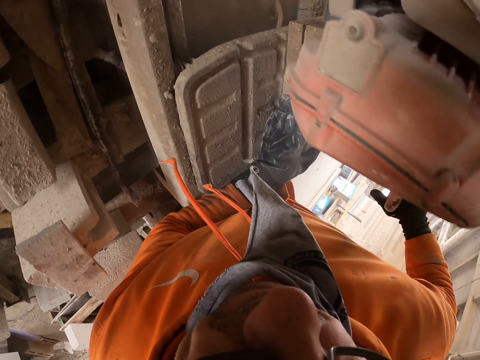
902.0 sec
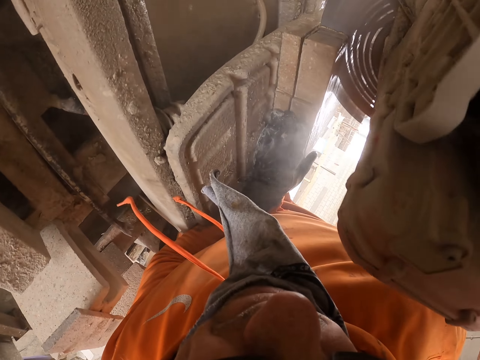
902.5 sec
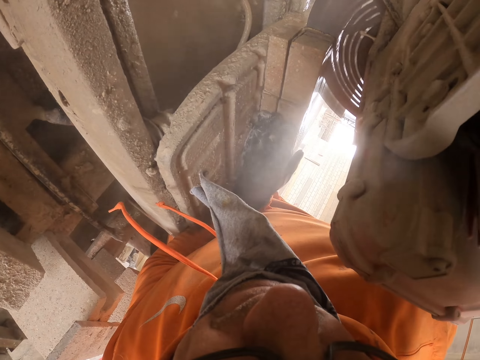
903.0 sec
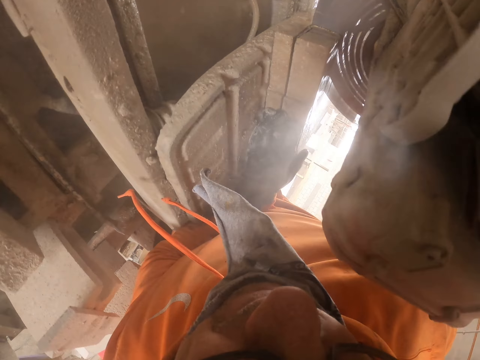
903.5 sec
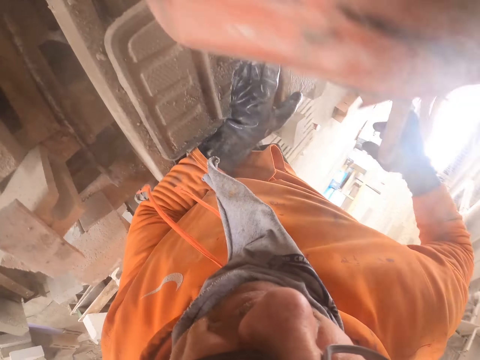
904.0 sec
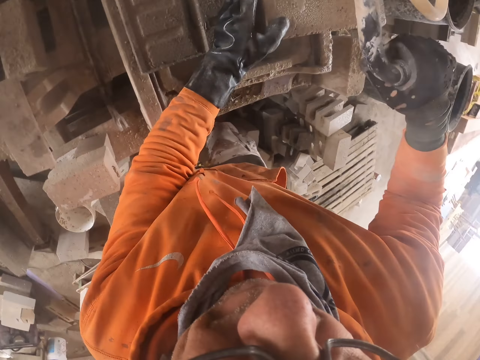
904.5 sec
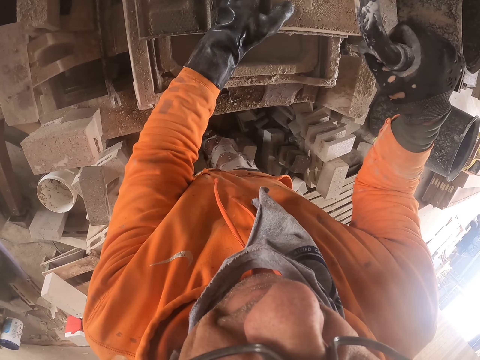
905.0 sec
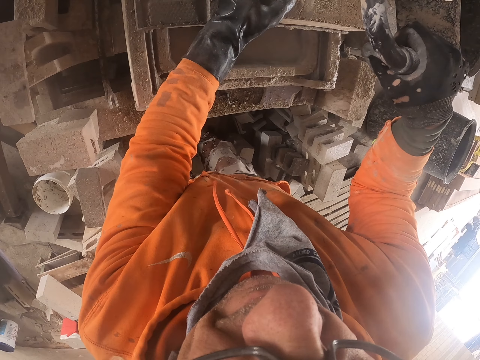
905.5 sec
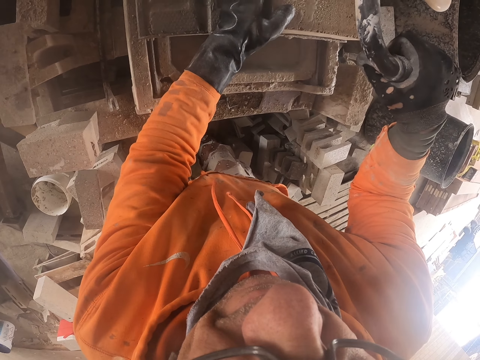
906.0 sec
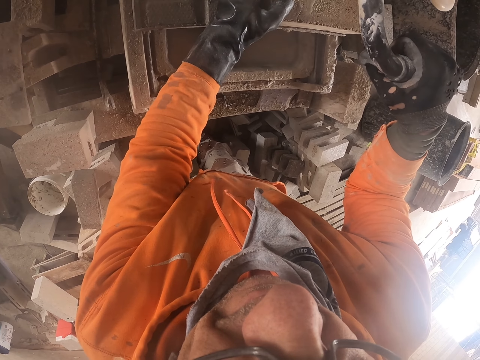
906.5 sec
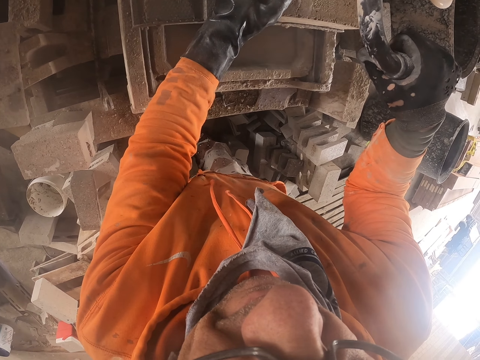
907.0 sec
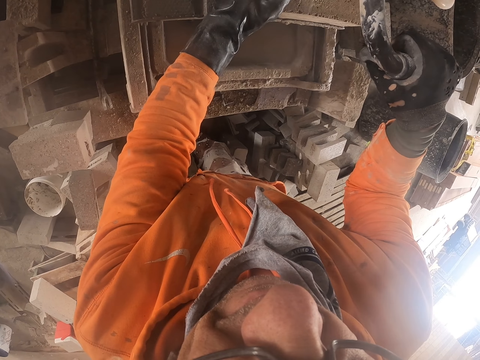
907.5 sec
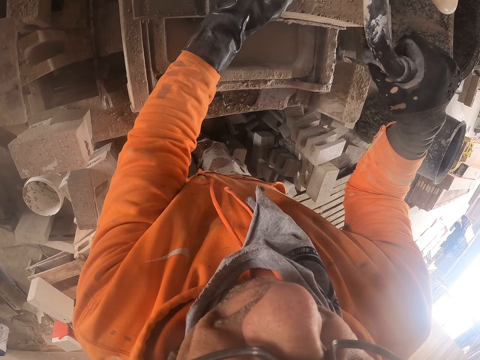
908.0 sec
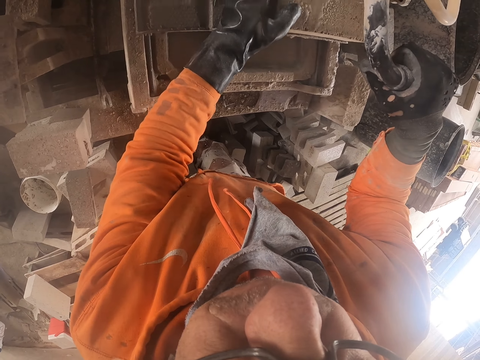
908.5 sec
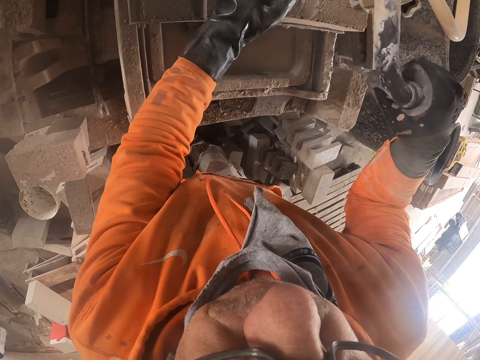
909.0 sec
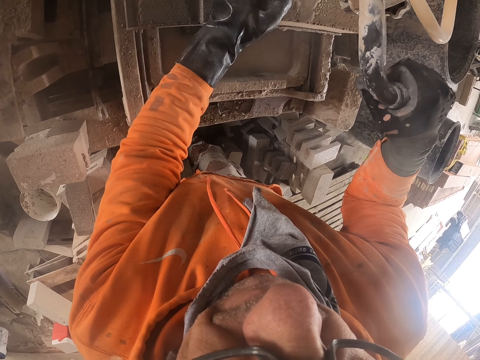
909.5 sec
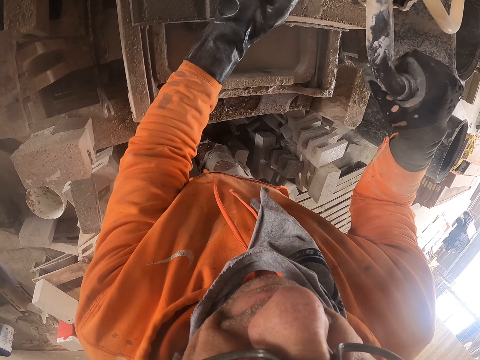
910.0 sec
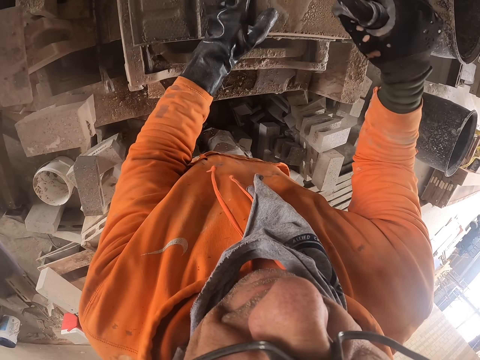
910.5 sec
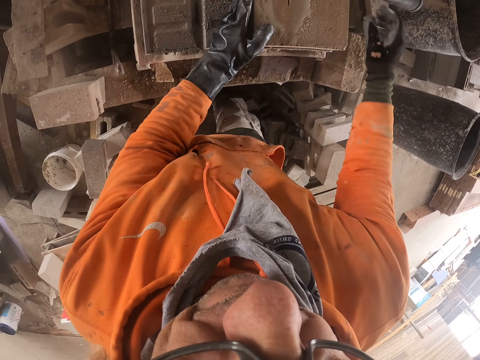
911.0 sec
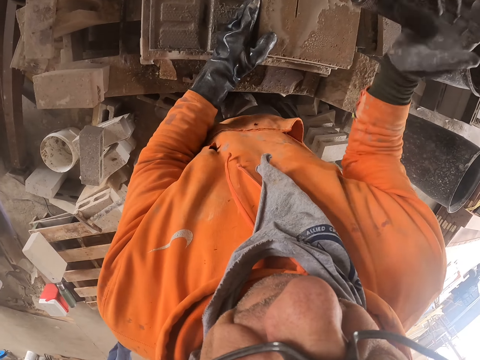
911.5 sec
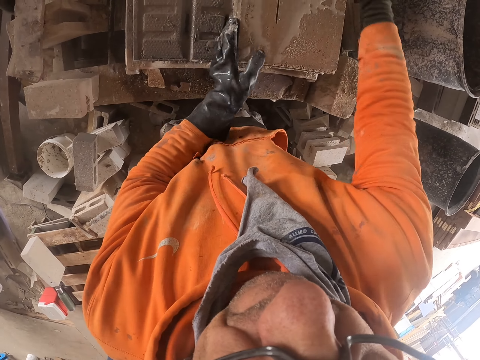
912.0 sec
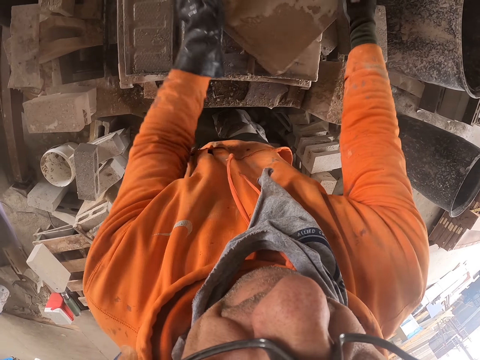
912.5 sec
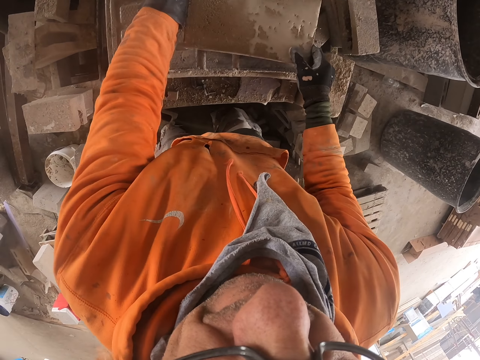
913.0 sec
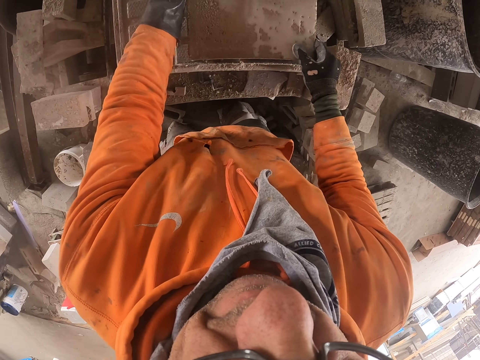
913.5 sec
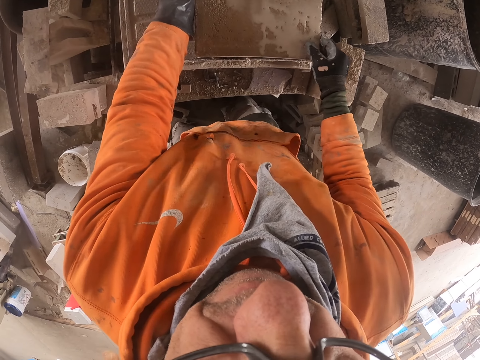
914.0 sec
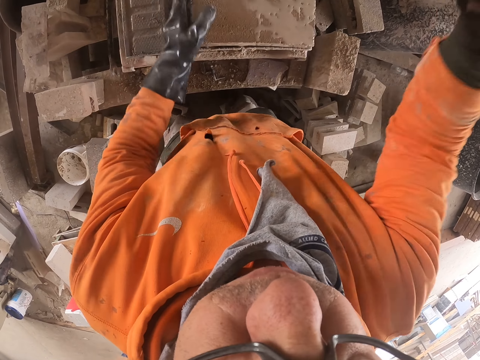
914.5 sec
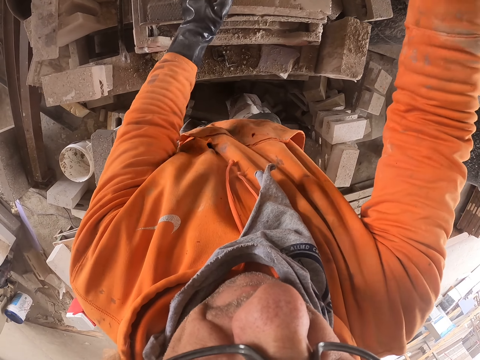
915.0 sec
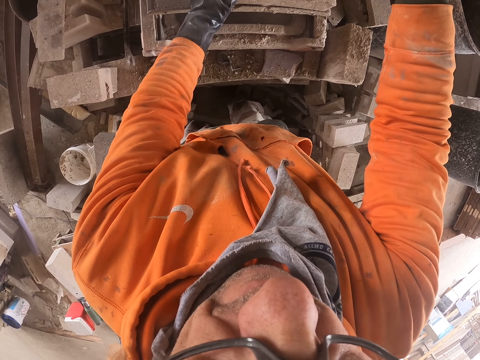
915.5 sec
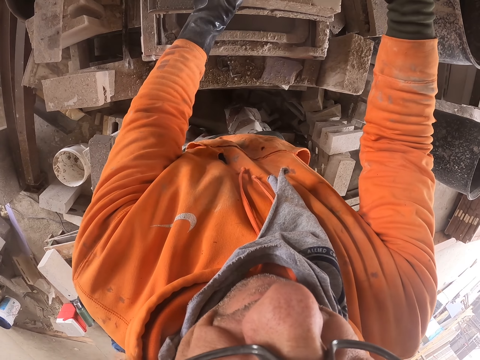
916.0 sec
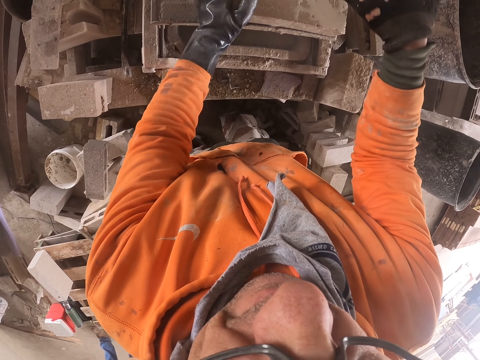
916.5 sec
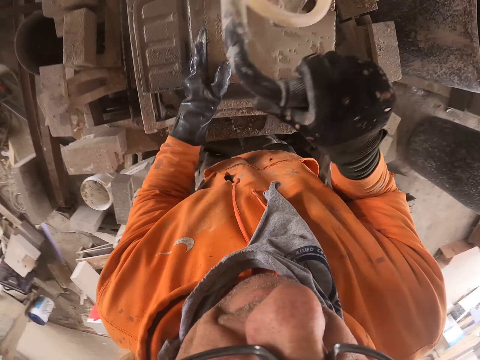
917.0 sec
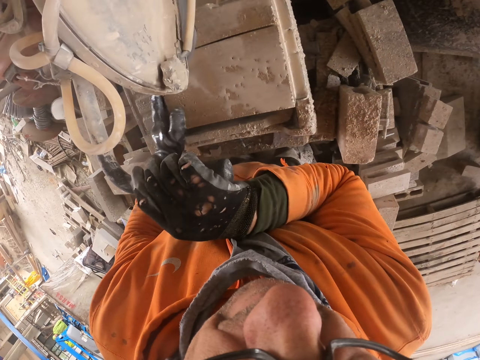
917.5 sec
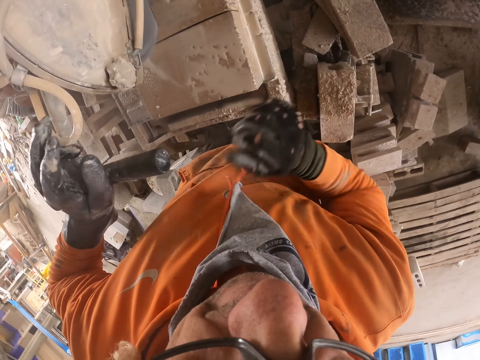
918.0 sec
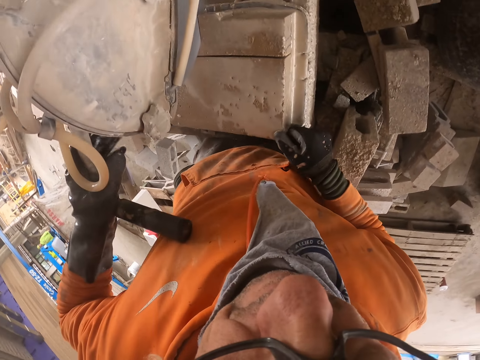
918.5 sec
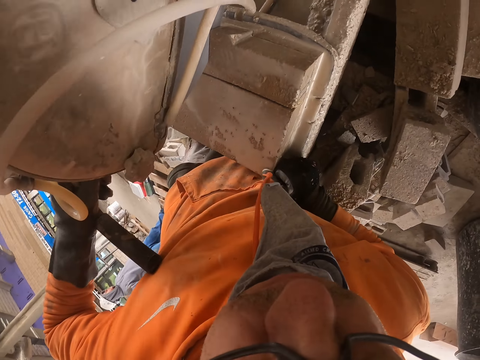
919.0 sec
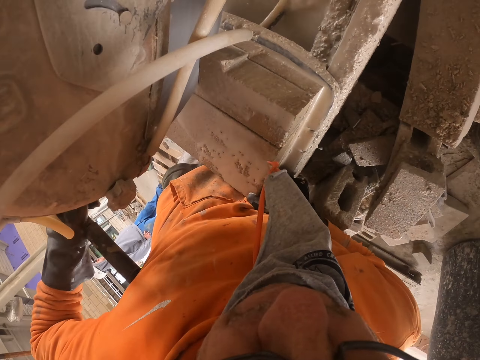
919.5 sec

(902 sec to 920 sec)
The camera wearer turns the brick stone. They cut the brick stone.

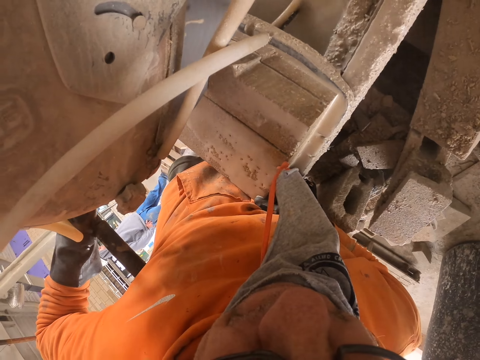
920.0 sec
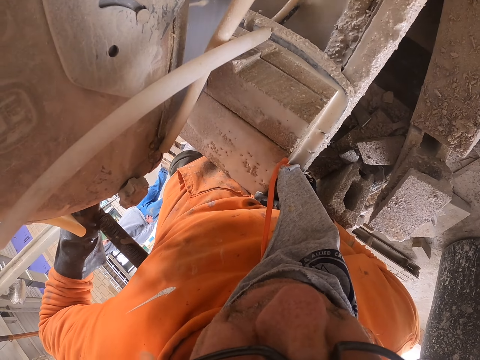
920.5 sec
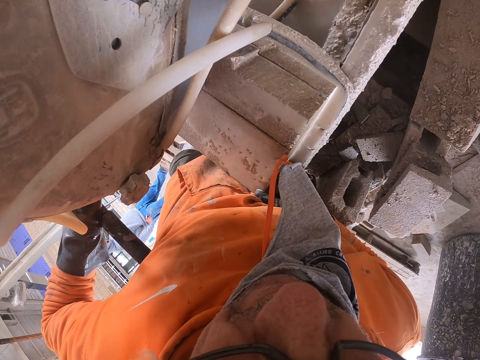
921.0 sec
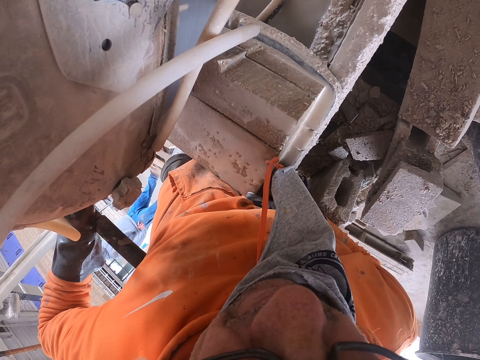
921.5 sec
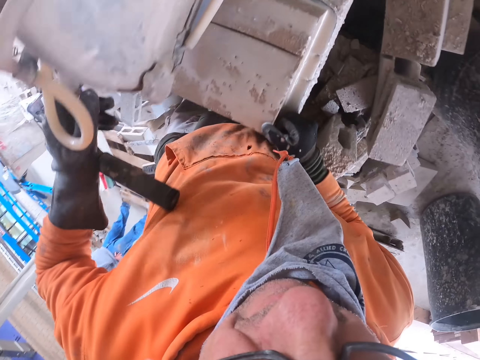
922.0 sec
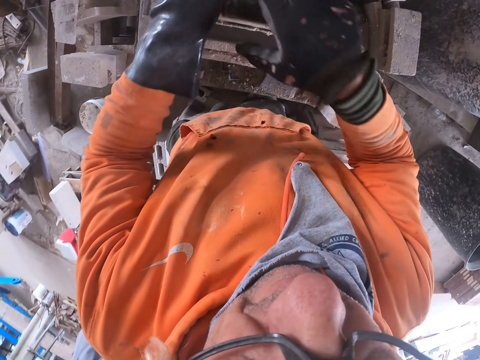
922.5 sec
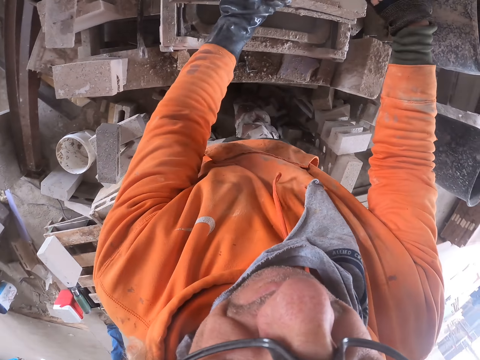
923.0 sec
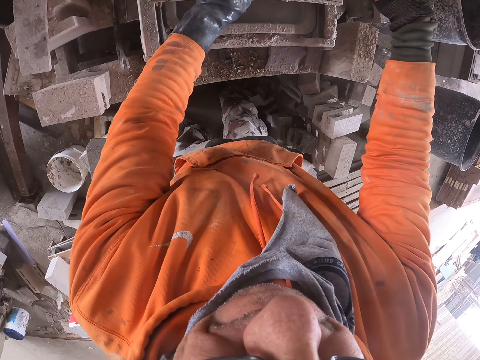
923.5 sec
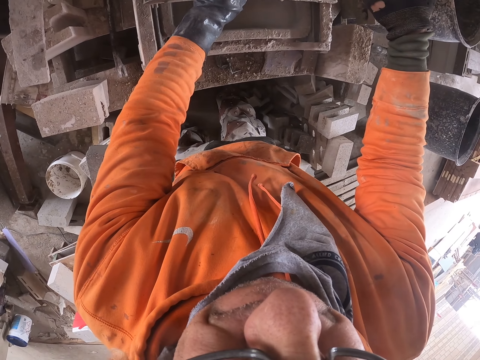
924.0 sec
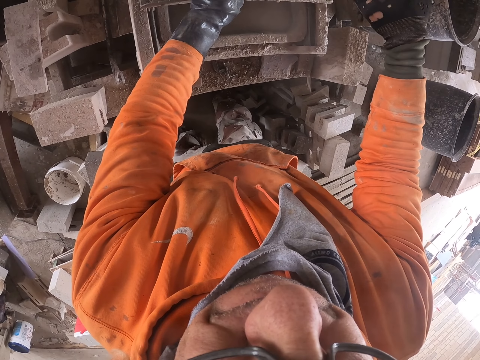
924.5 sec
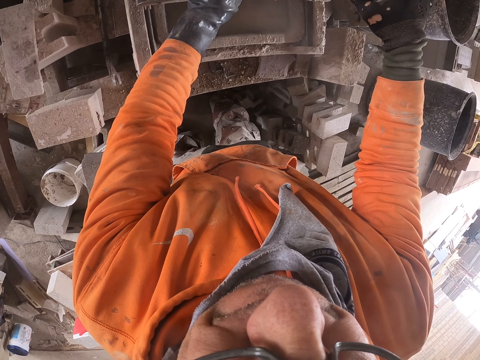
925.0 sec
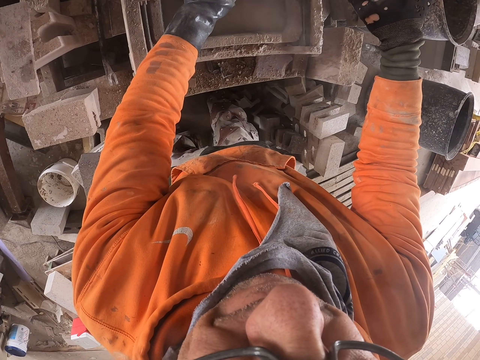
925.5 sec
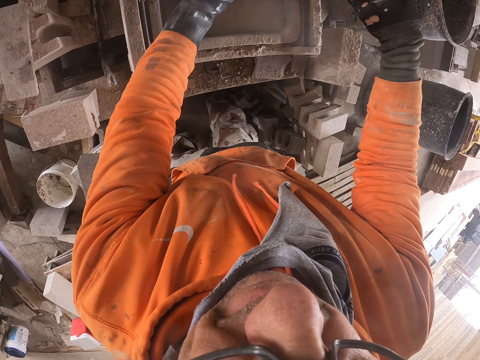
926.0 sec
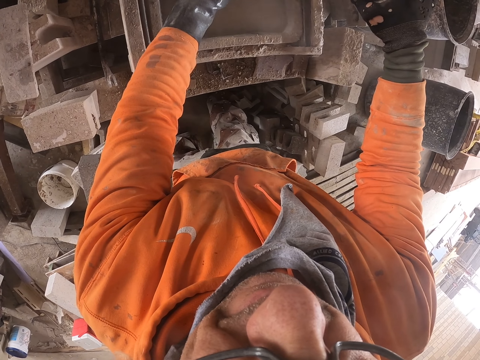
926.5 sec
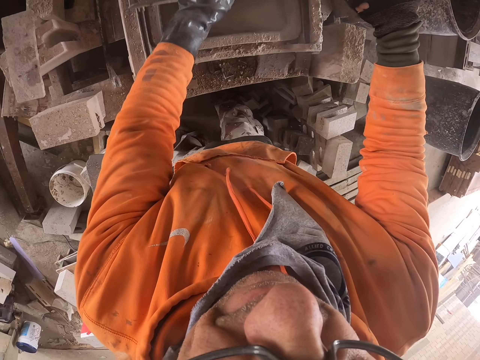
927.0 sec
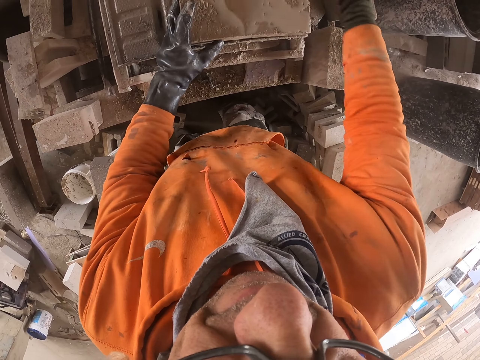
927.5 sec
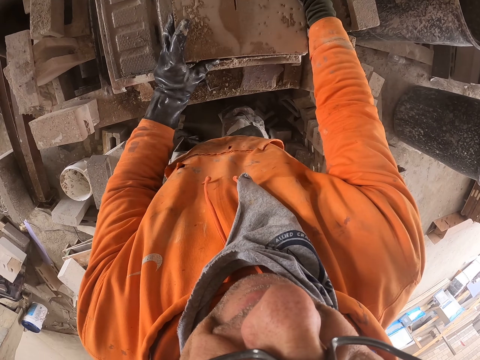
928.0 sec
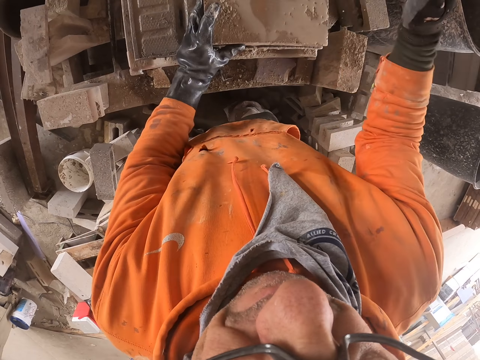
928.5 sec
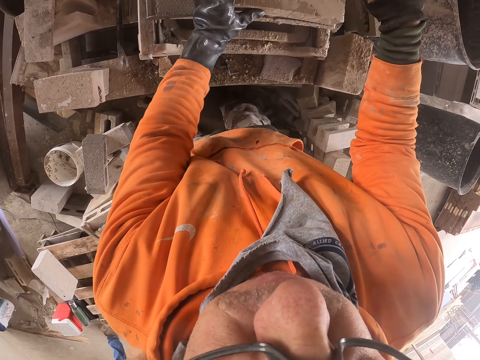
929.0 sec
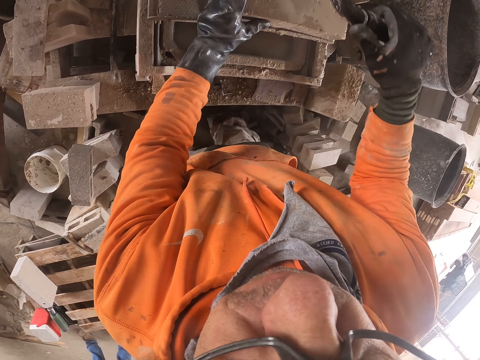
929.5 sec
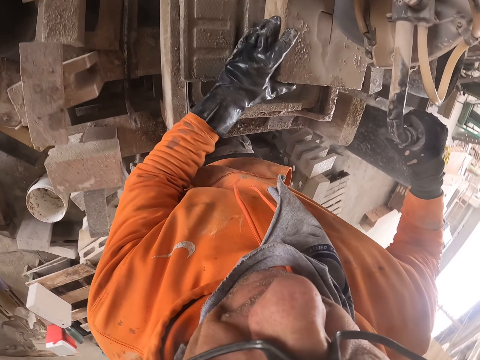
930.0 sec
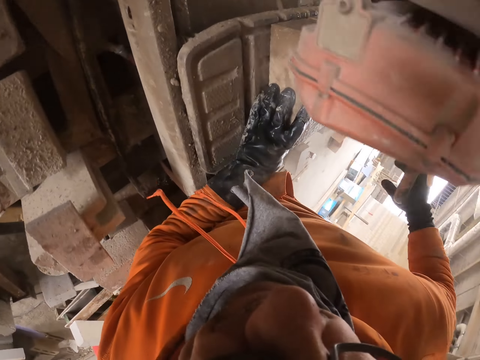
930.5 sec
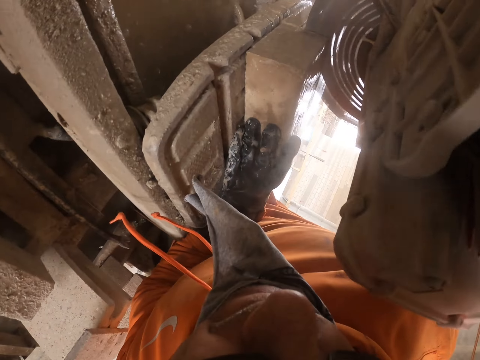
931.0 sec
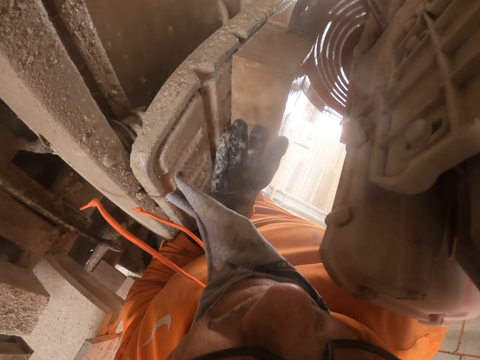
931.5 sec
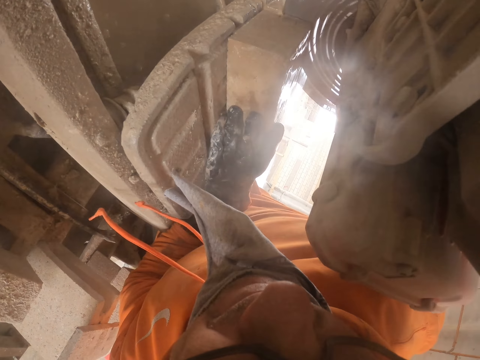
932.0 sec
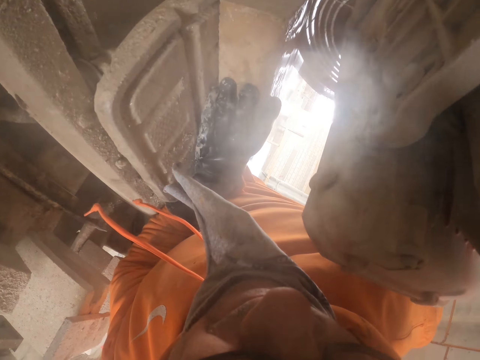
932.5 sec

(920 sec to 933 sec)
The camera wearer cuts the brick with the brick cutting machine. They look at the machine.
